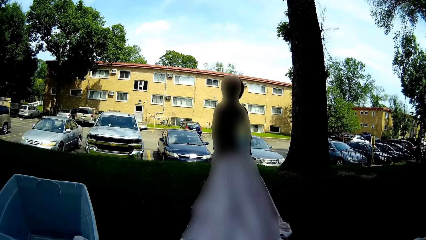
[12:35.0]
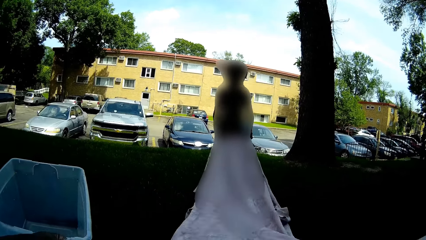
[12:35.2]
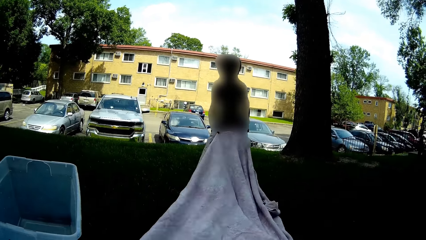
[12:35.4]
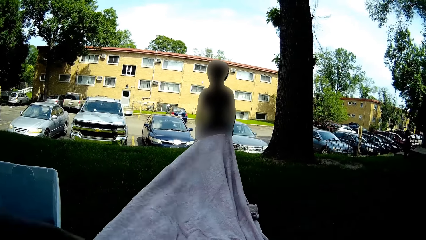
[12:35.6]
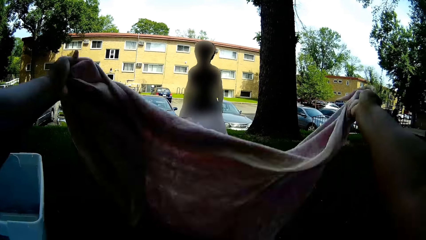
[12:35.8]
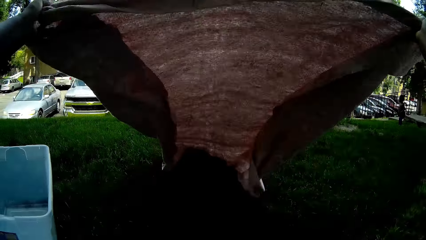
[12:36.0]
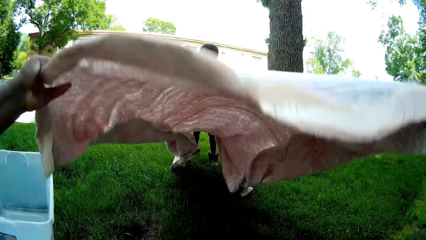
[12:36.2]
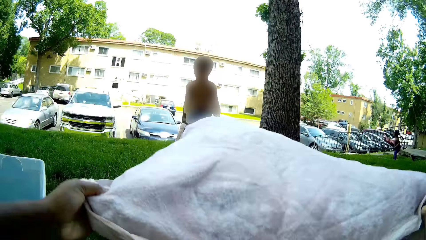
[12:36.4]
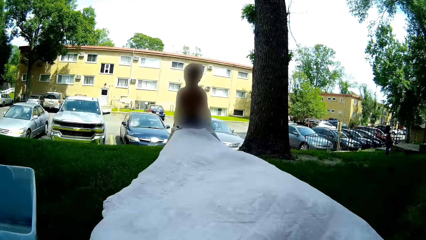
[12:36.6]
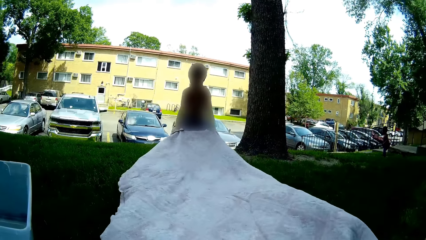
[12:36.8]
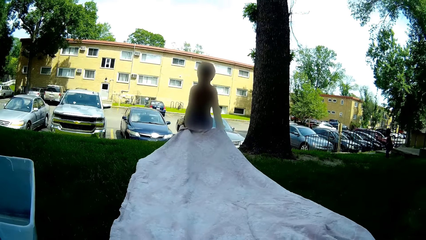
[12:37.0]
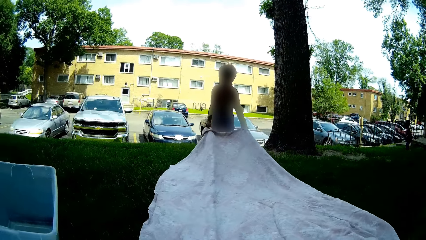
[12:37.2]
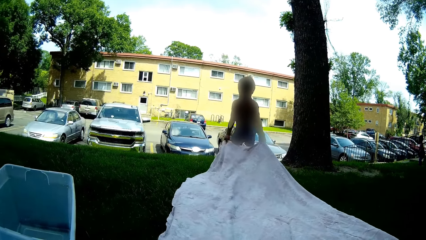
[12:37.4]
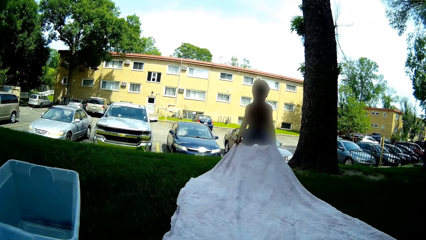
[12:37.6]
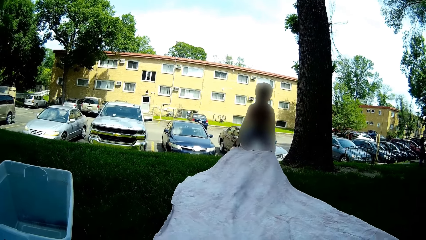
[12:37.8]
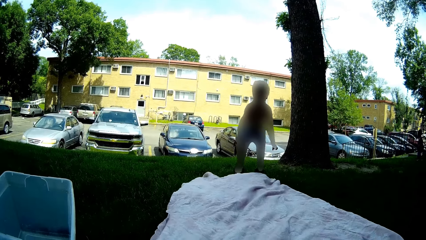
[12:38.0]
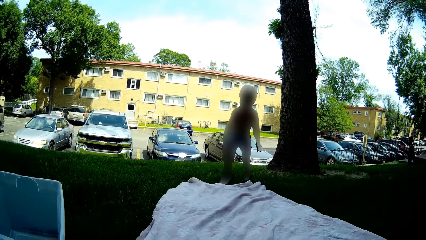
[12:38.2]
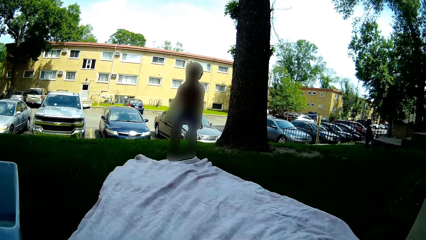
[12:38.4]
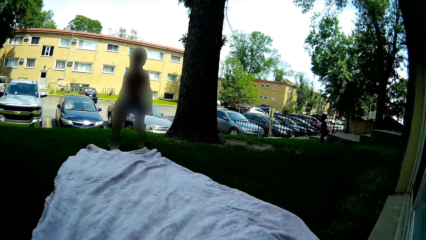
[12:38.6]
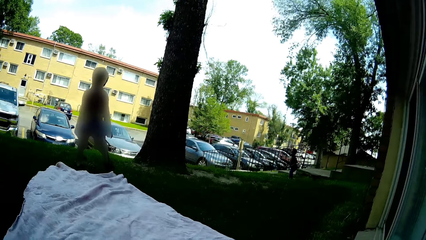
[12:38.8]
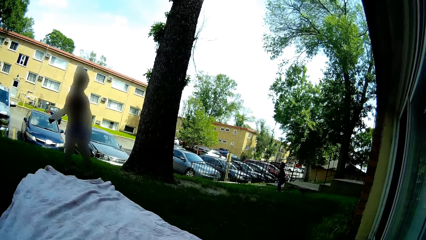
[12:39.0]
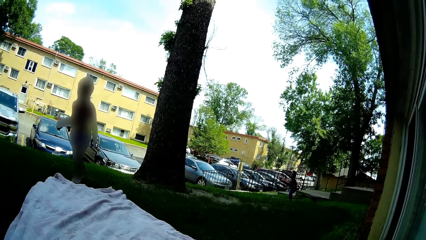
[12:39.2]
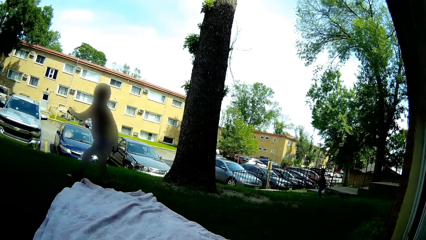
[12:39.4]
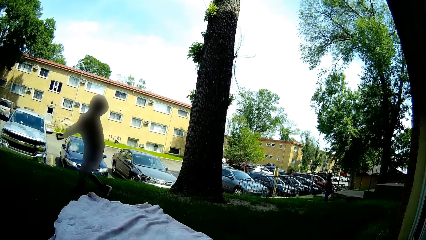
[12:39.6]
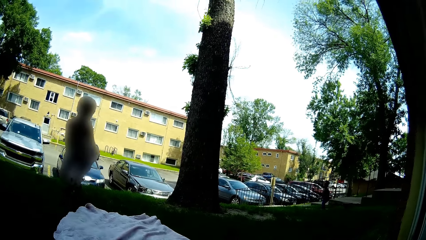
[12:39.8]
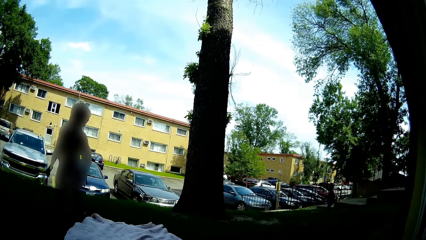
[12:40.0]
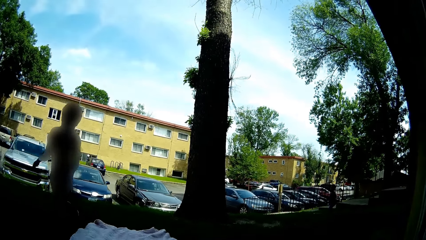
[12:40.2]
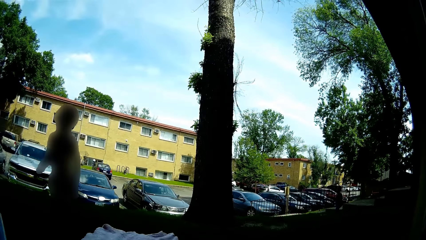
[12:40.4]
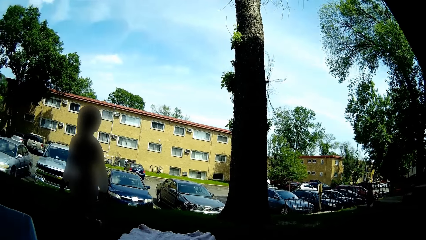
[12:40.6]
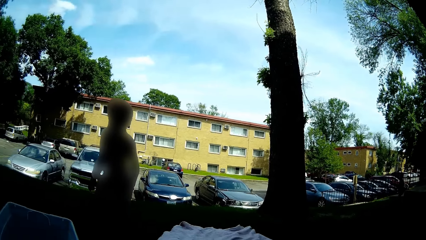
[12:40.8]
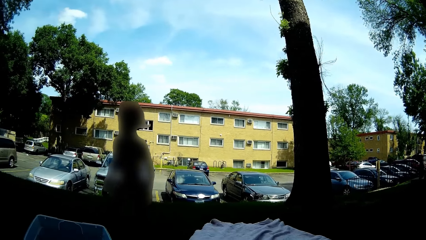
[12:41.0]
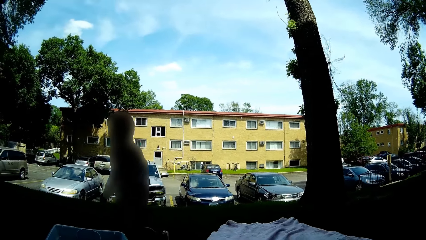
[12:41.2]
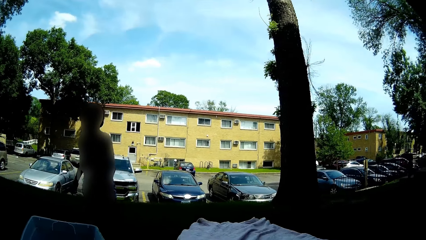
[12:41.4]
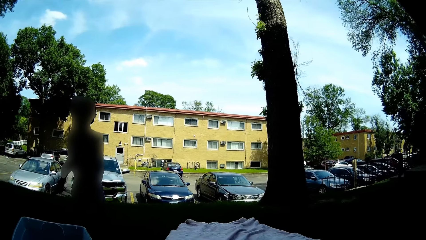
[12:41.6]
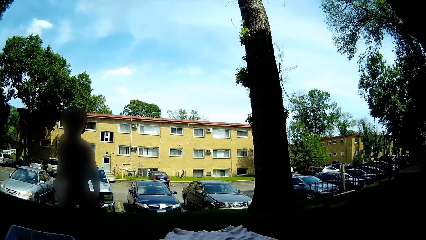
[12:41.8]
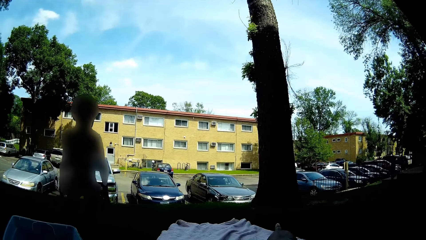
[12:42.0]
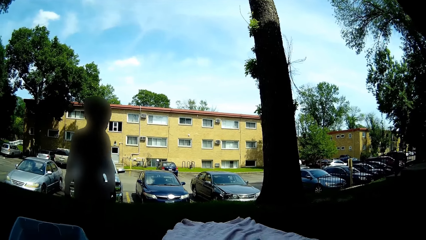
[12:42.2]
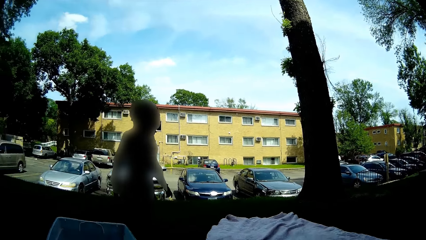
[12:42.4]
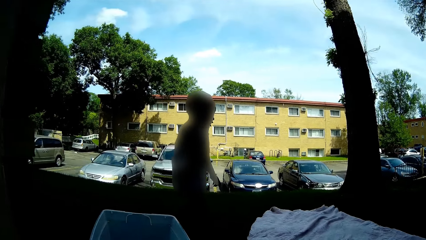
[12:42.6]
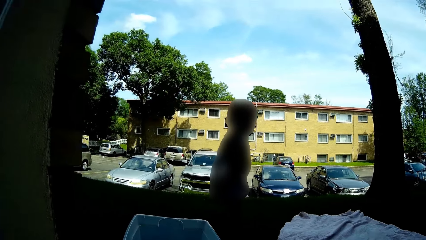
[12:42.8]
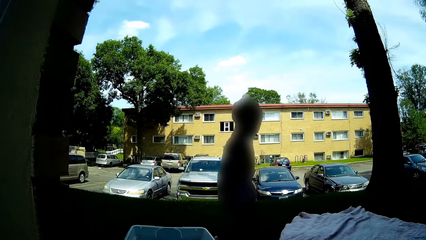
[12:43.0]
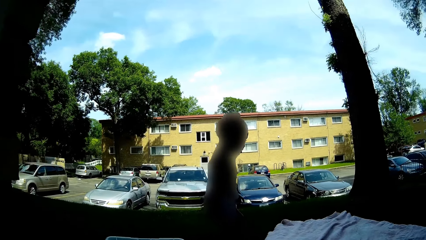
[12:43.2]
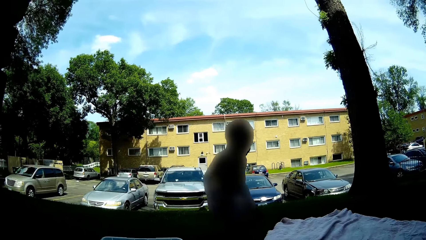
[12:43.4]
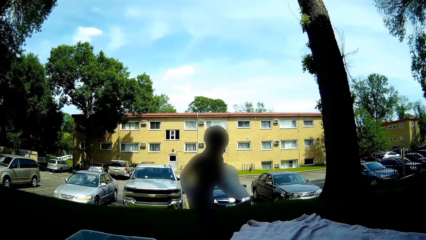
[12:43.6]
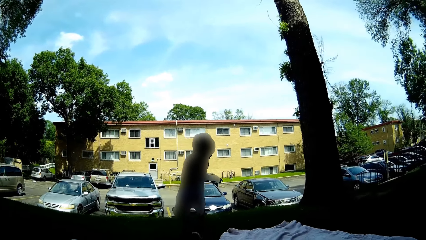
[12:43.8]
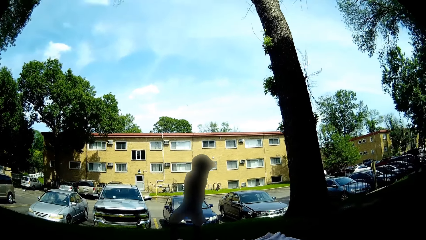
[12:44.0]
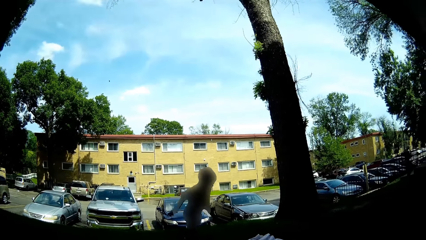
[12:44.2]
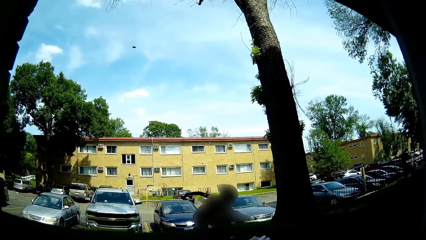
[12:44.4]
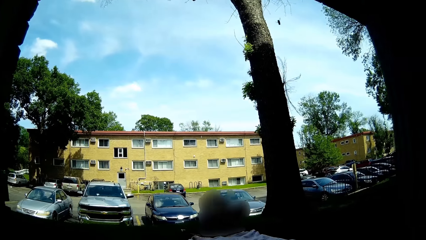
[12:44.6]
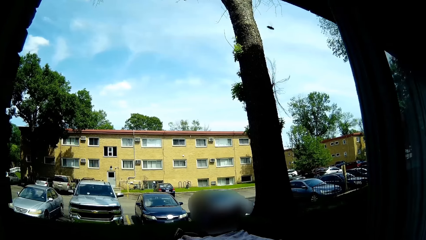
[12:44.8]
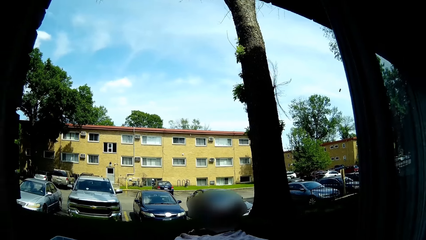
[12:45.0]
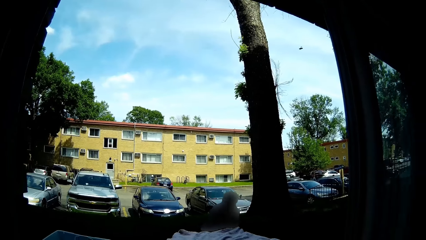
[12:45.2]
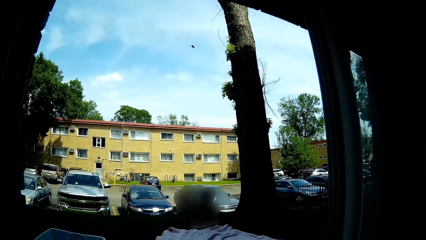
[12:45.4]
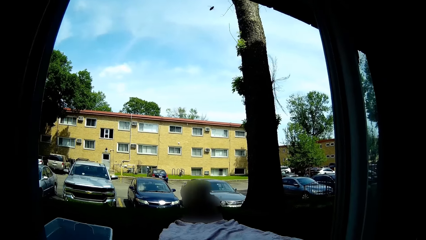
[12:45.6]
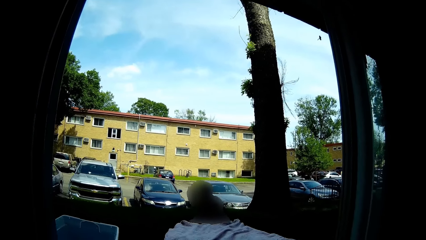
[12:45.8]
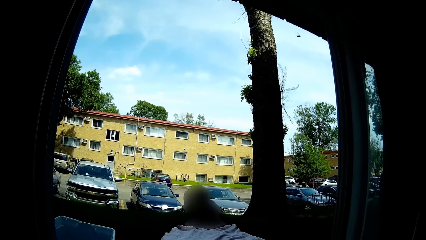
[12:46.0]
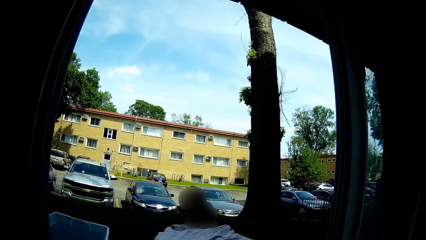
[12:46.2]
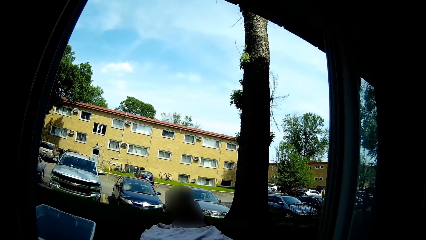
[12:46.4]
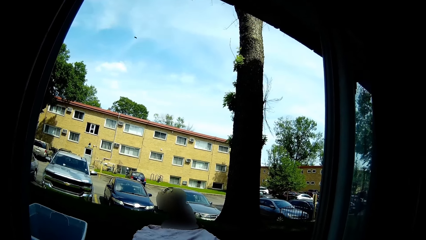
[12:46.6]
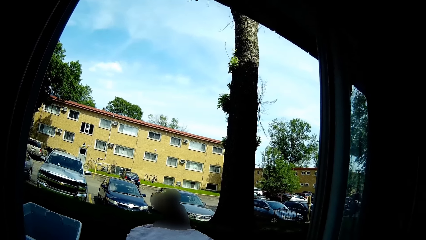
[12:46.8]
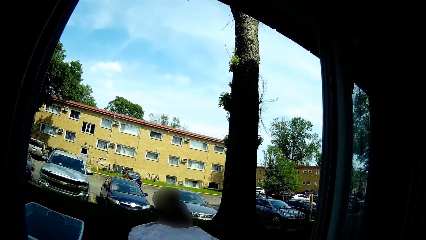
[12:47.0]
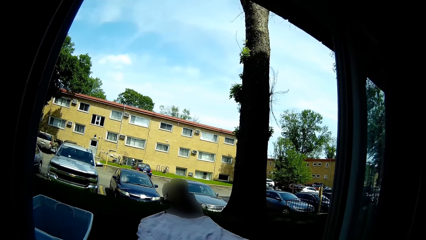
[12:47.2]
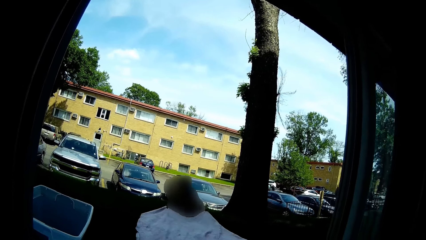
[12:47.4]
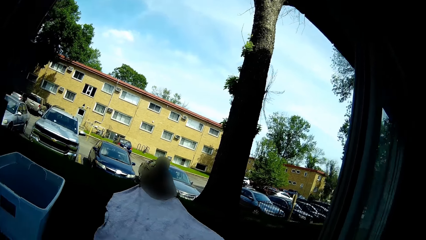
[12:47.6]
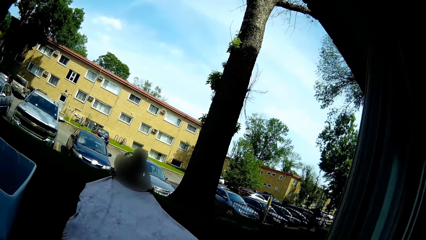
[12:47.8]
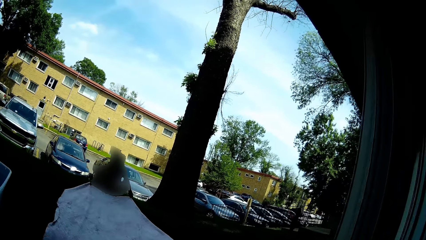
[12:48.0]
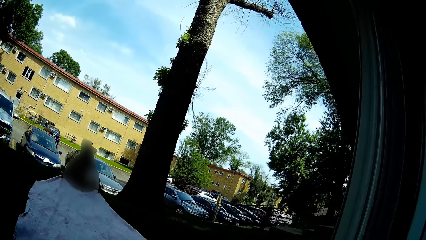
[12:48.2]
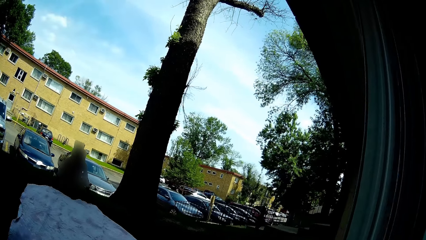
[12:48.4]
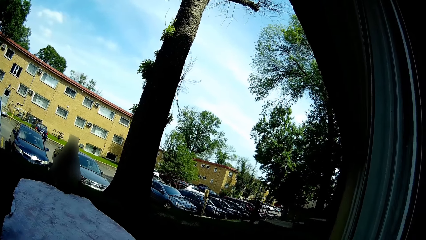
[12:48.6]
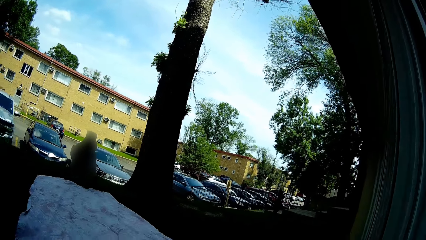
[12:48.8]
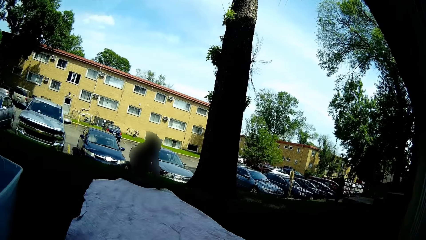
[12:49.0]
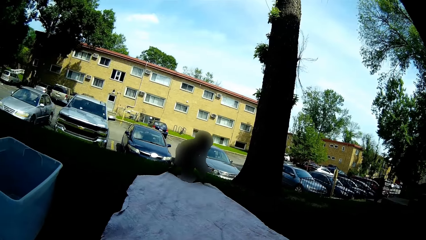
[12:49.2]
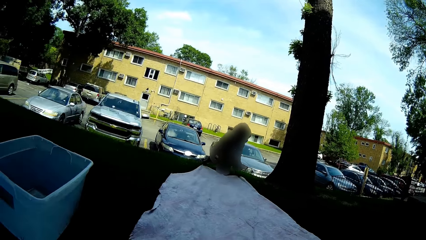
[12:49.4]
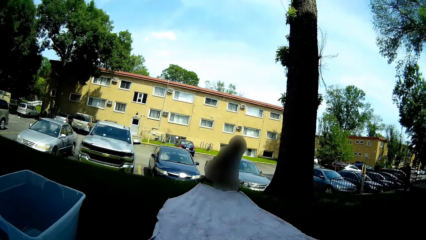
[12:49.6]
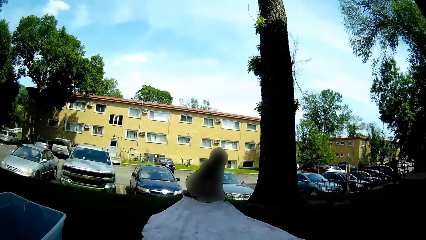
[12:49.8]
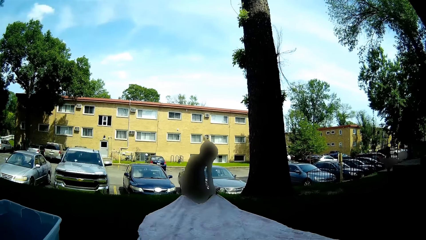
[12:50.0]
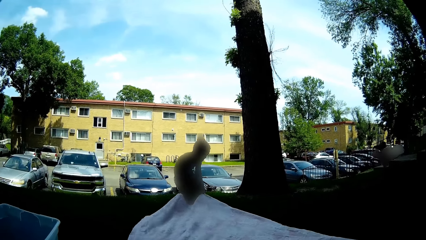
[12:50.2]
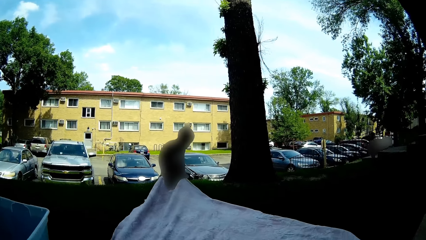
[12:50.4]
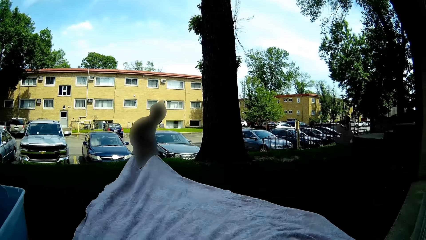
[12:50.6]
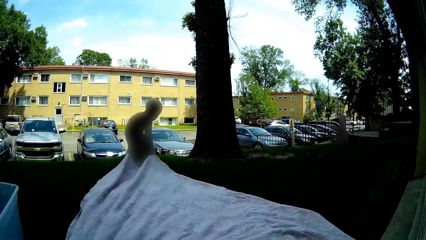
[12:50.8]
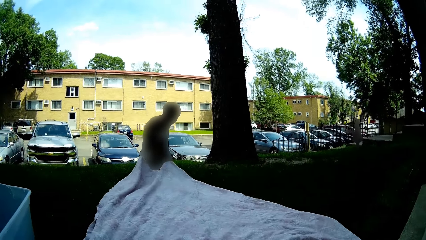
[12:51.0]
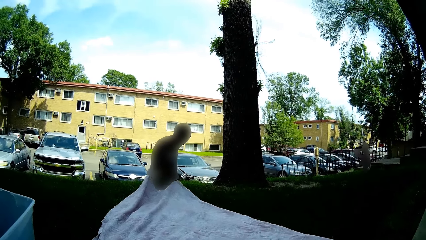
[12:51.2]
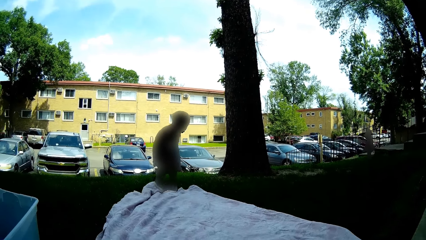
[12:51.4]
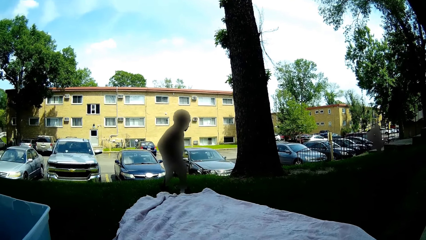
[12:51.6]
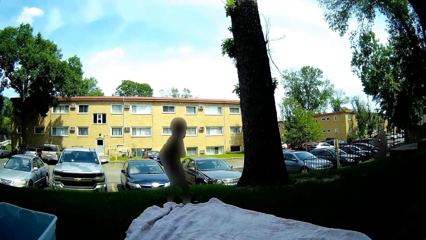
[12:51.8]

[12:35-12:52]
The baby drops the blanket on the grass. The baby adjusts the blanket on the grass with both hands.
